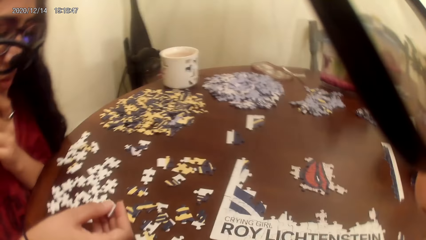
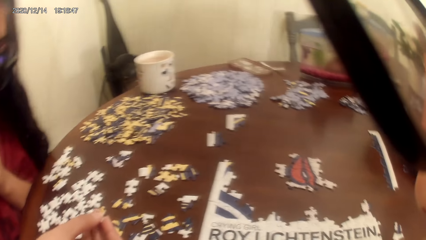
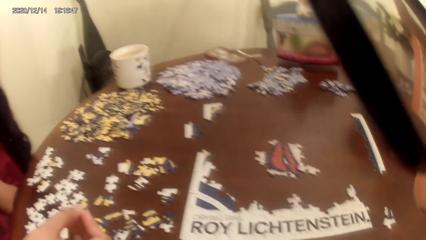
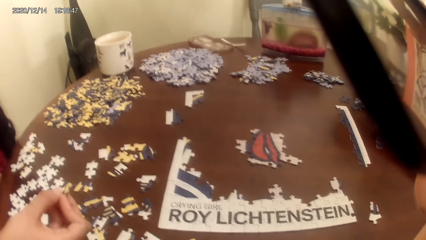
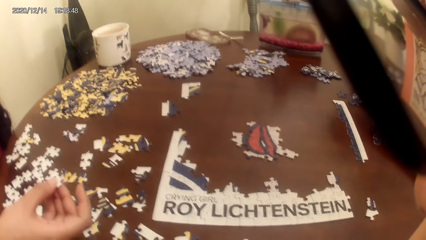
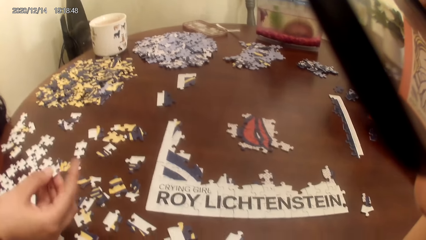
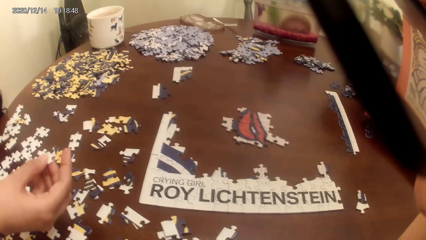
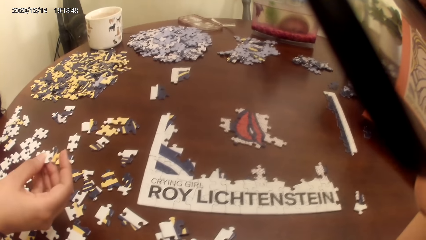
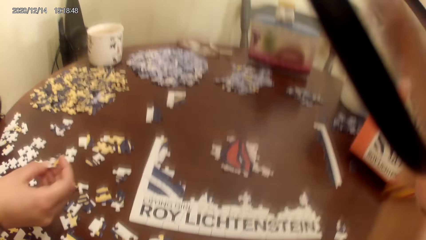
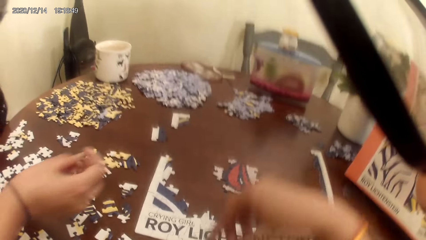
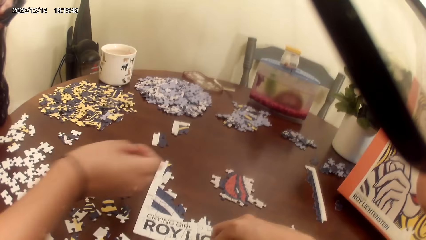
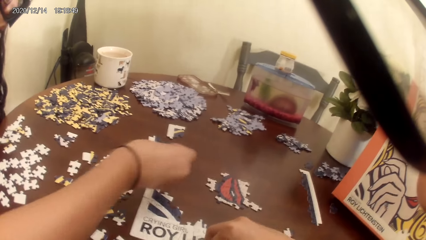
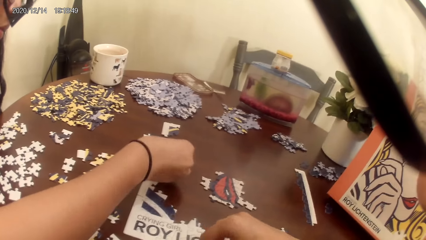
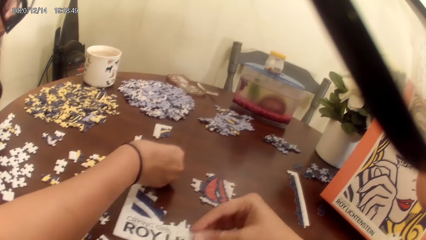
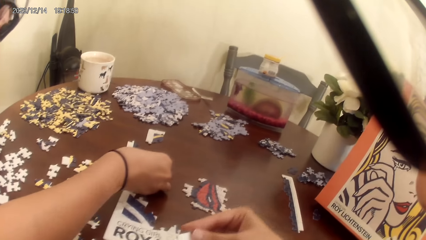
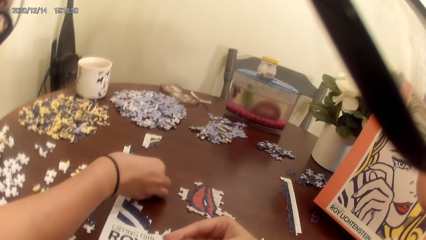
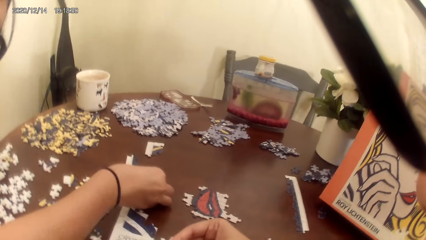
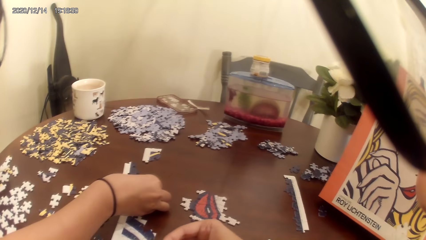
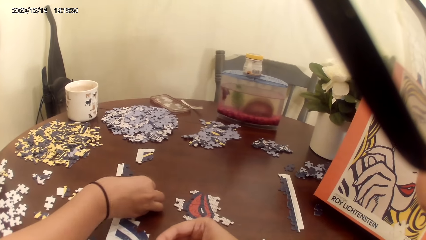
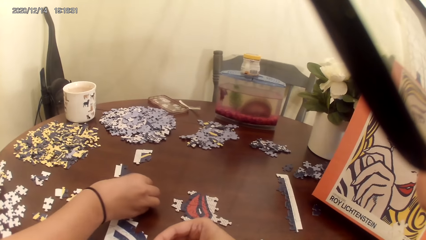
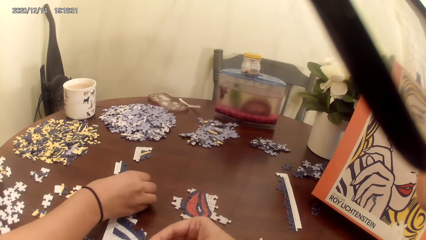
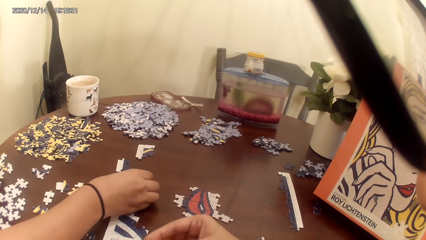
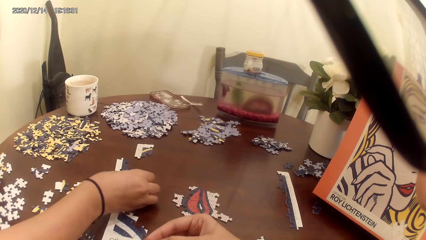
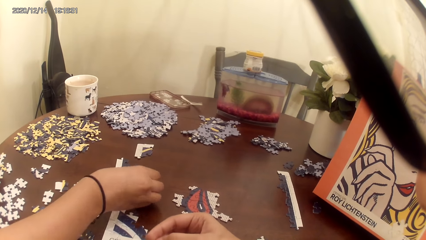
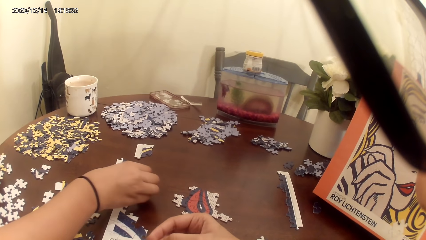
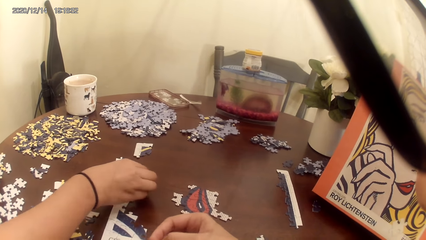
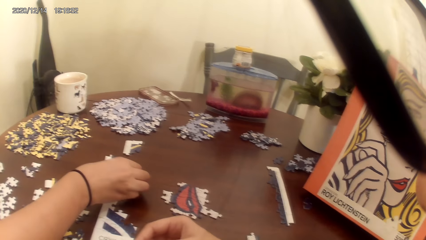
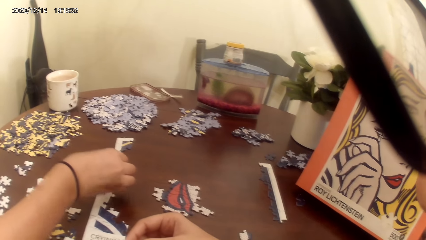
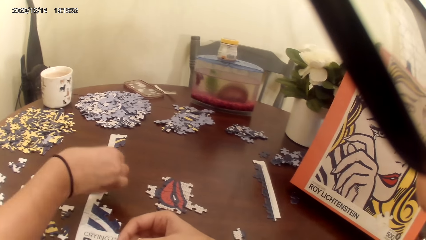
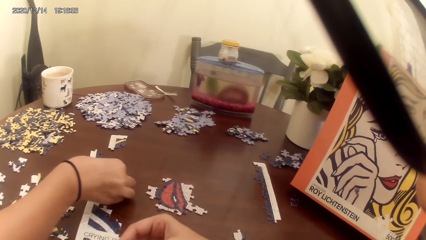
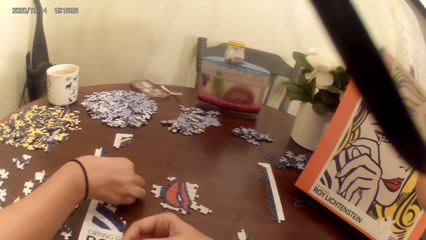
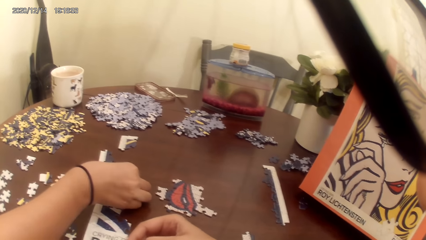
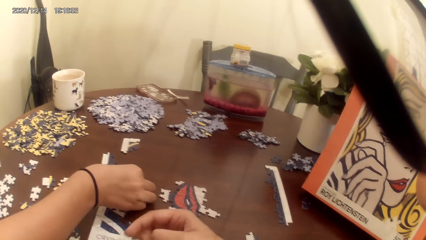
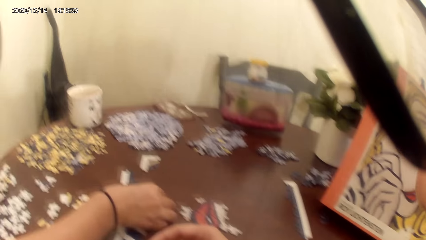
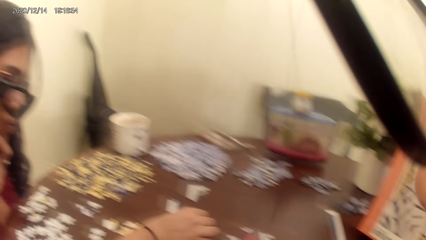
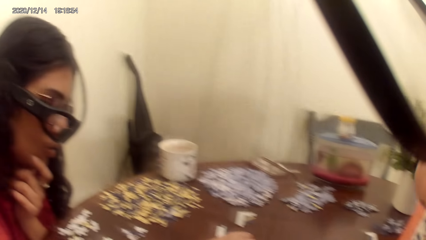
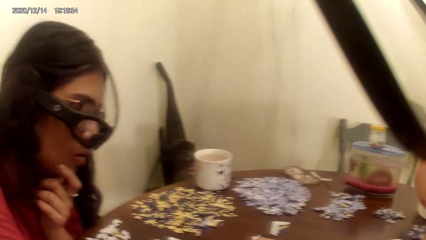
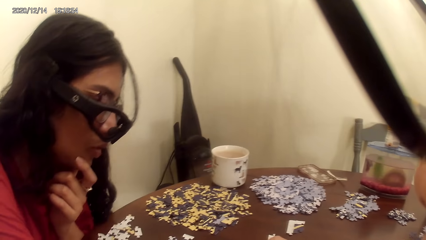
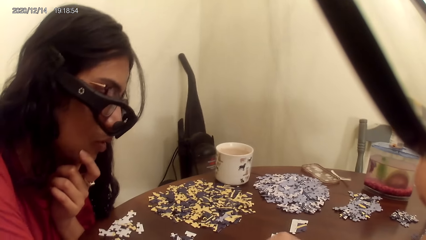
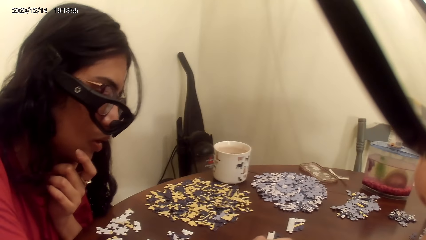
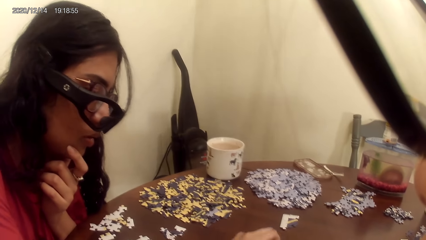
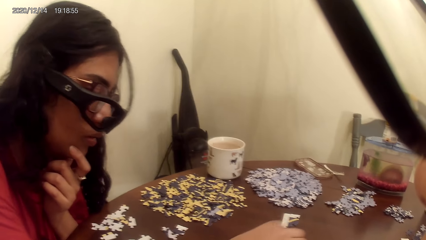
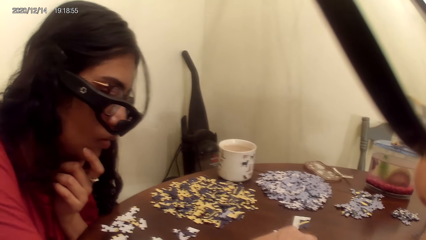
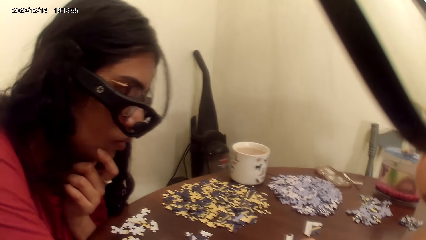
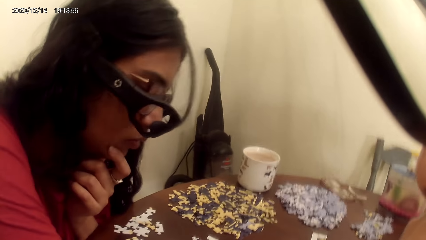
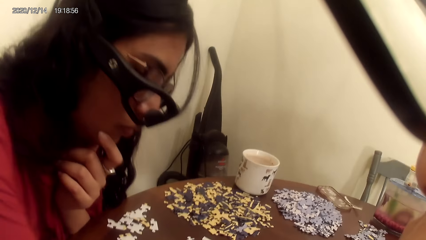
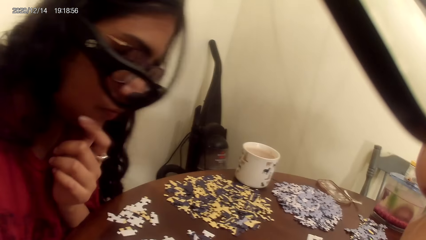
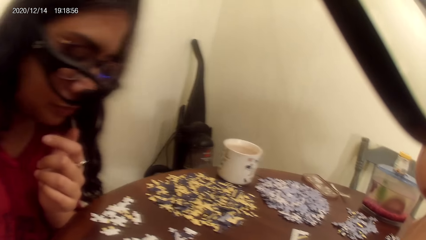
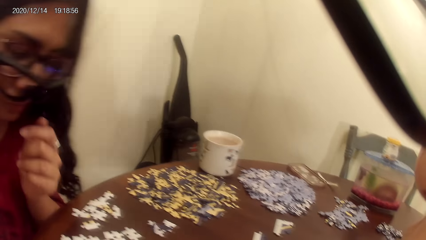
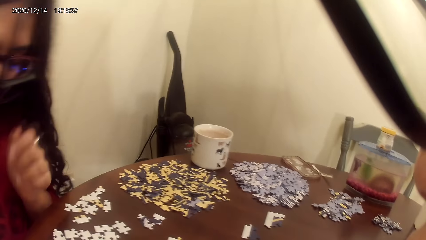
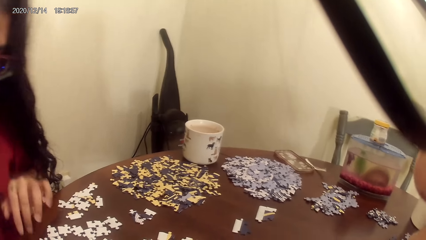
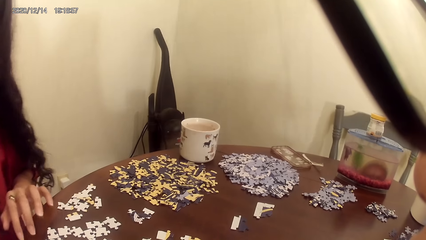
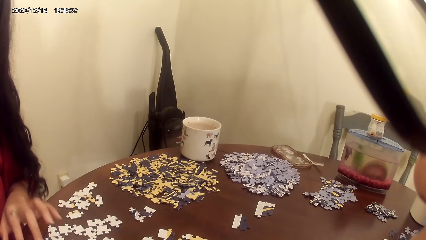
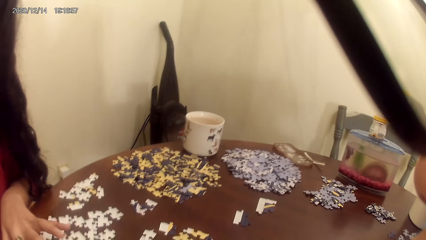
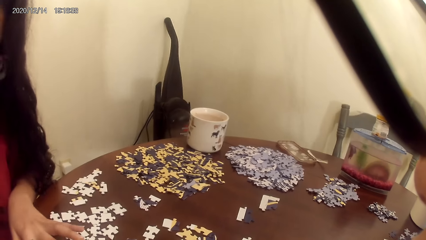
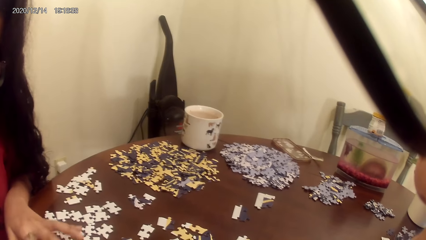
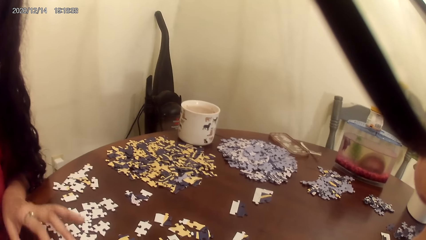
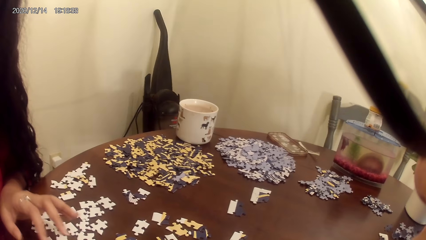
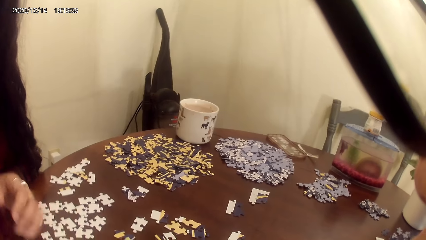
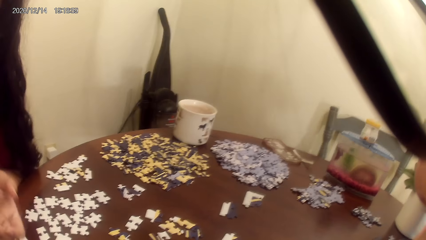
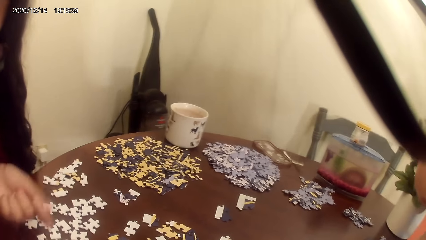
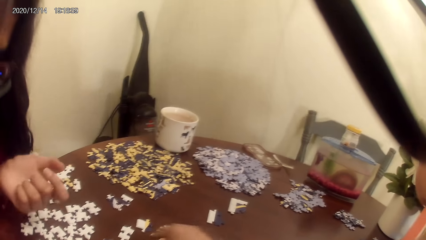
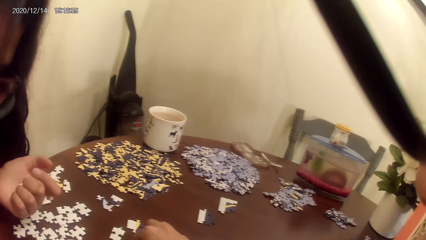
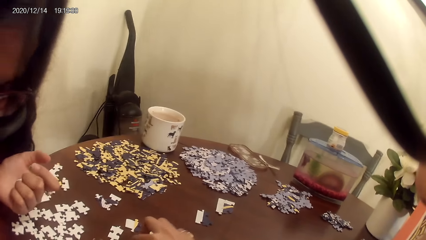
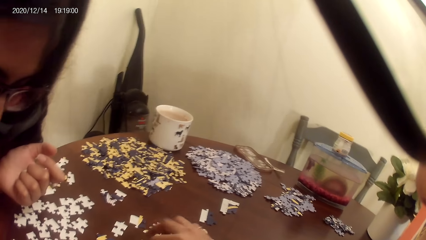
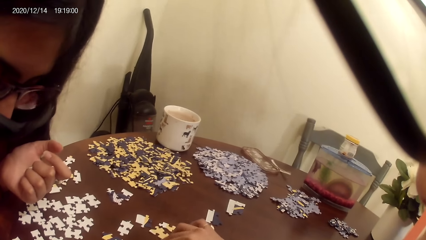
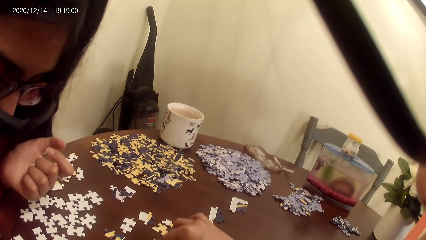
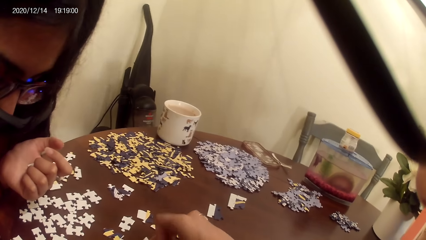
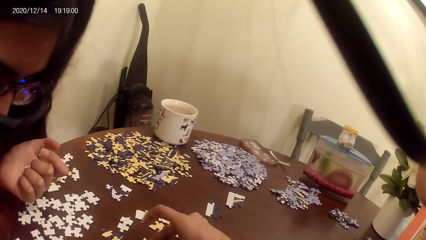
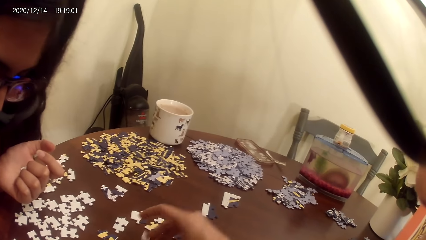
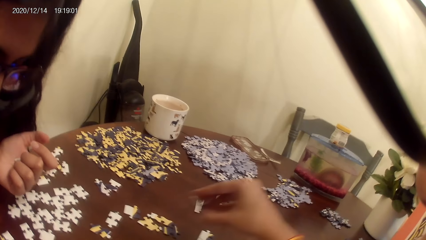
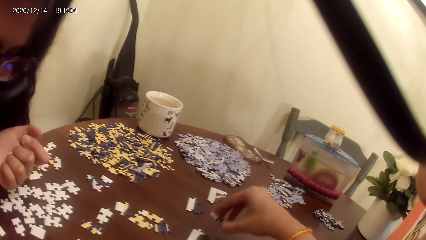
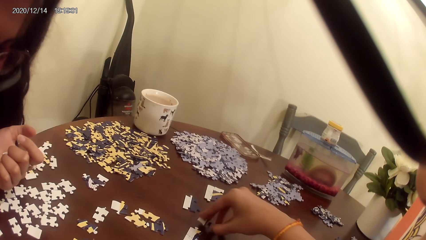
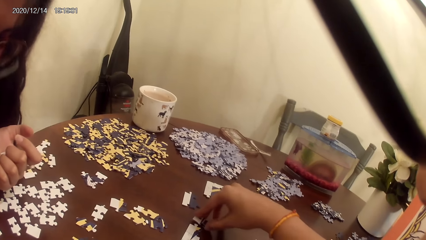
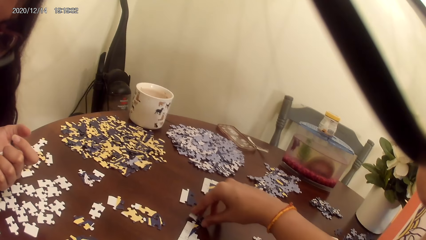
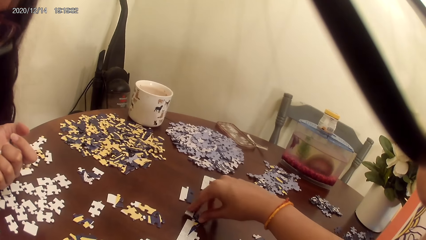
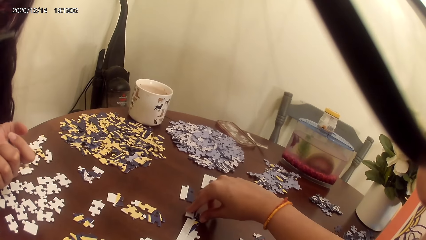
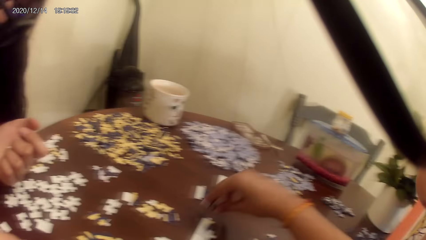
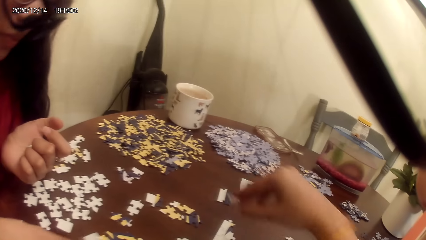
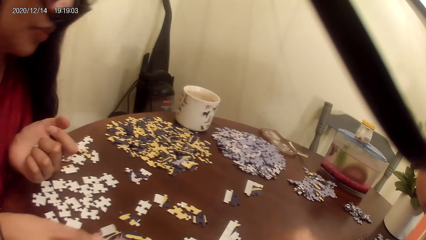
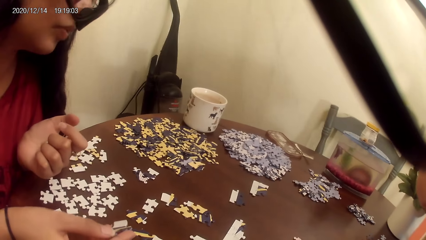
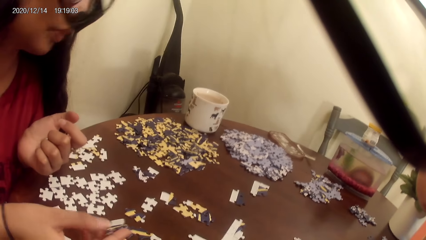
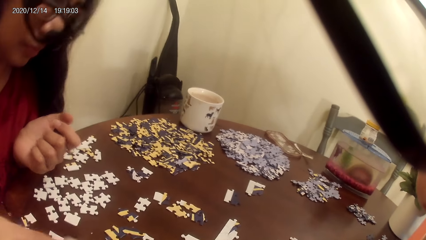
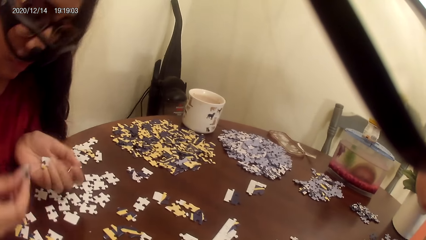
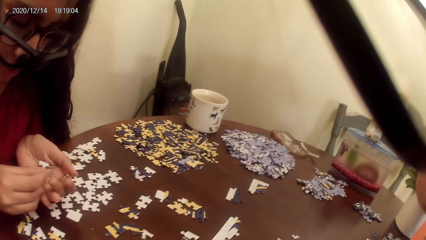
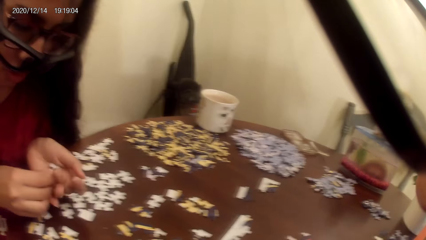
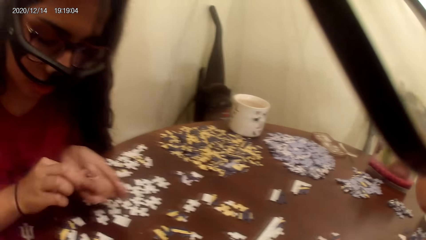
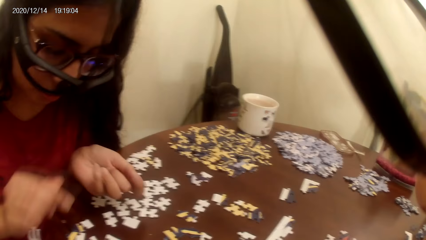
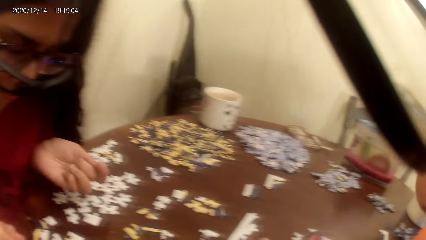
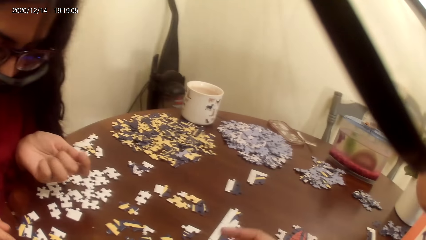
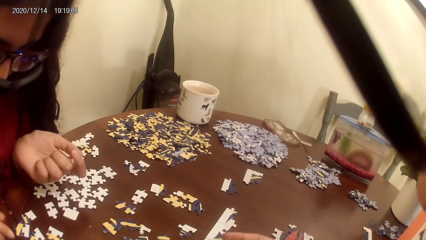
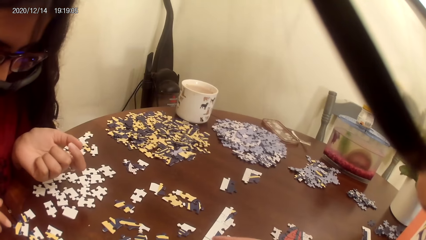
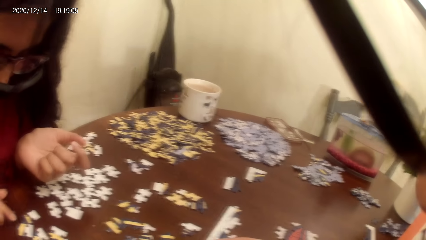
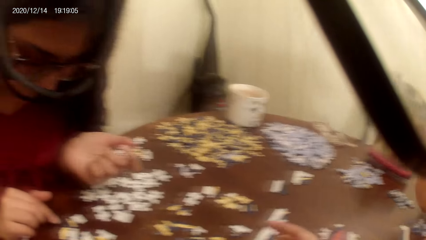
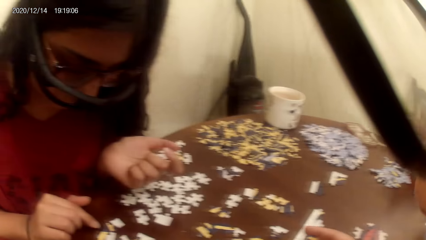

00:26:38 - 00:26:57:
A lady plays the puzzle game. The lady talks to the camera wearer. The camera wearer acts on the song from a radio. They play the puzzle game. The lady picks puzzles on the table.
